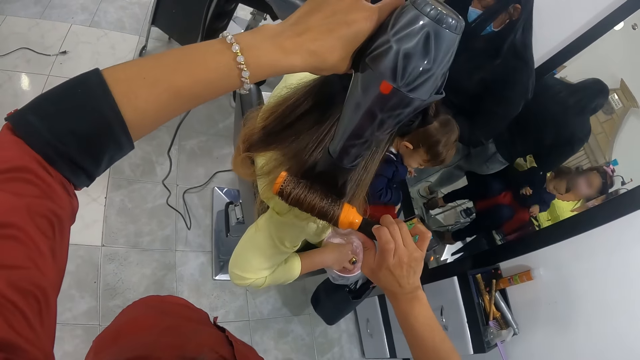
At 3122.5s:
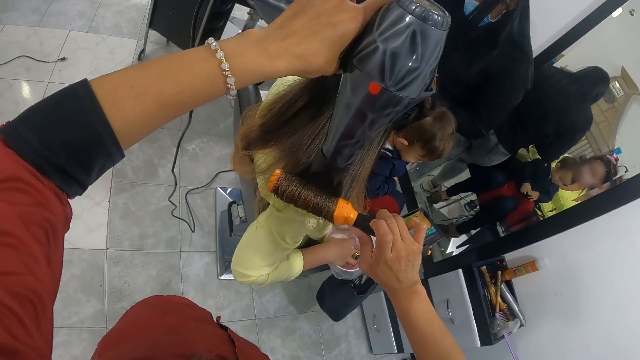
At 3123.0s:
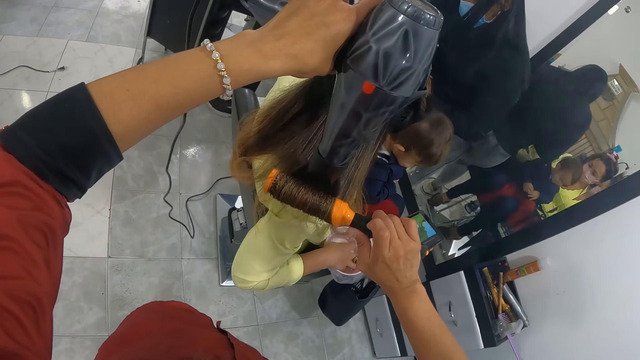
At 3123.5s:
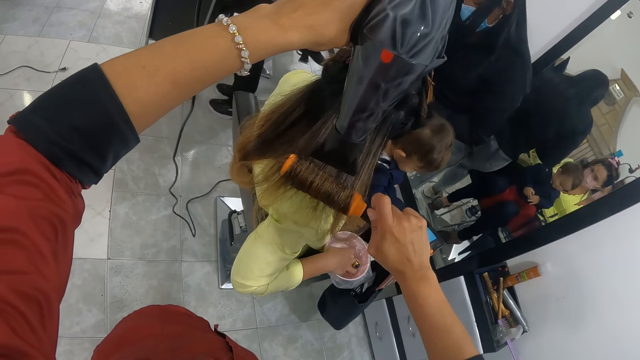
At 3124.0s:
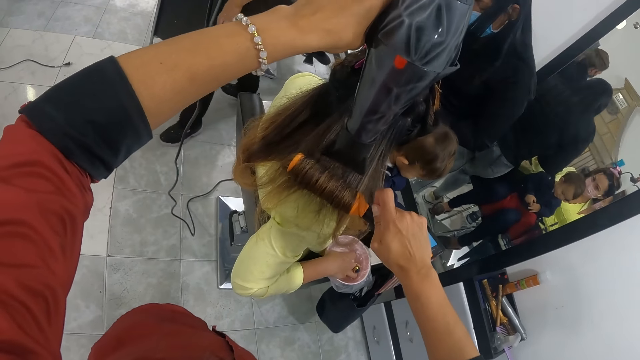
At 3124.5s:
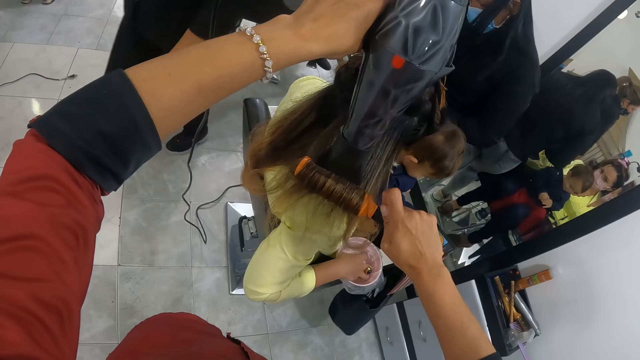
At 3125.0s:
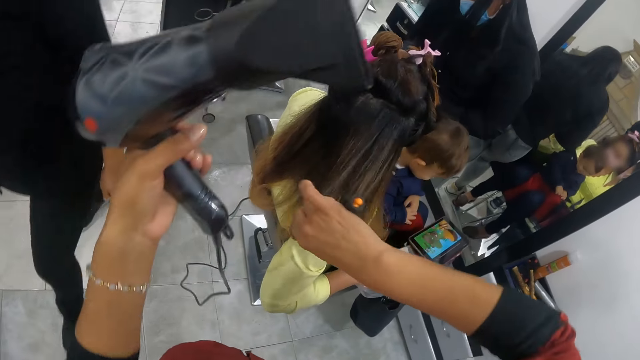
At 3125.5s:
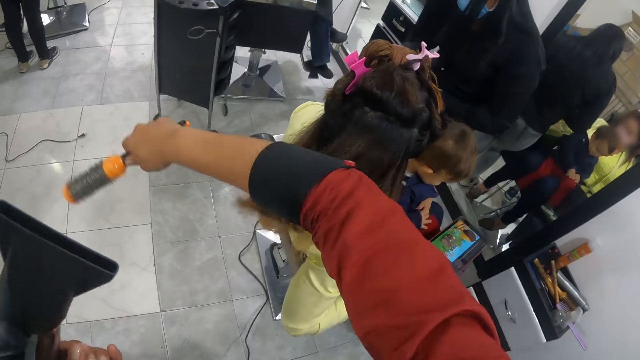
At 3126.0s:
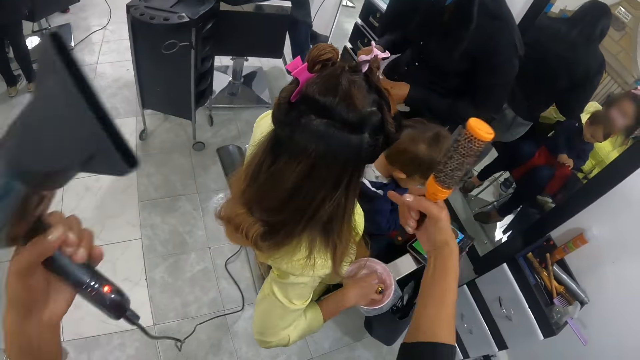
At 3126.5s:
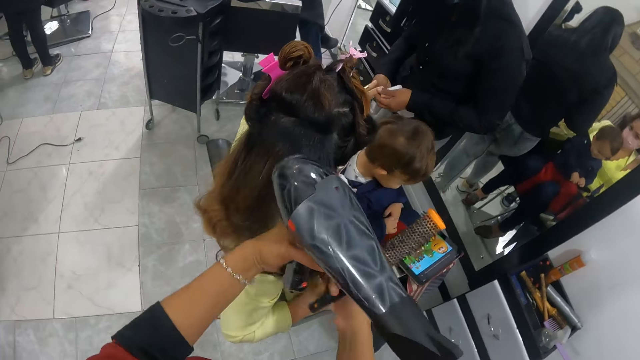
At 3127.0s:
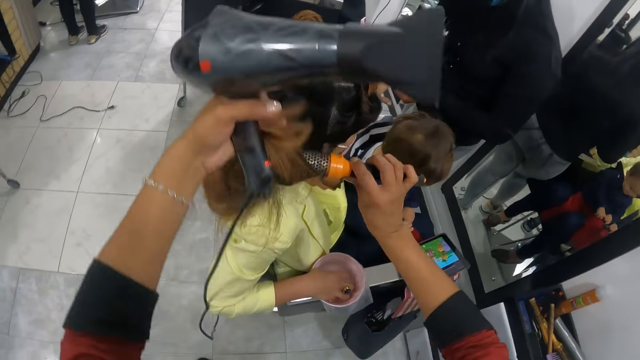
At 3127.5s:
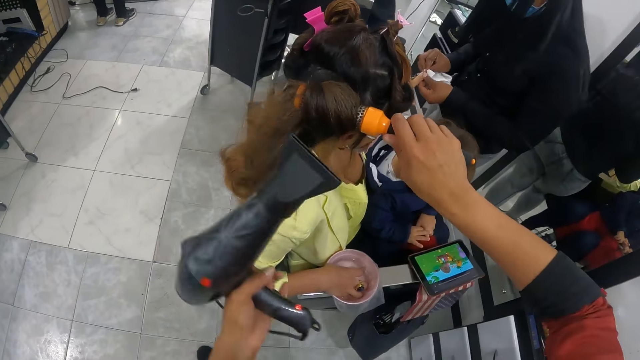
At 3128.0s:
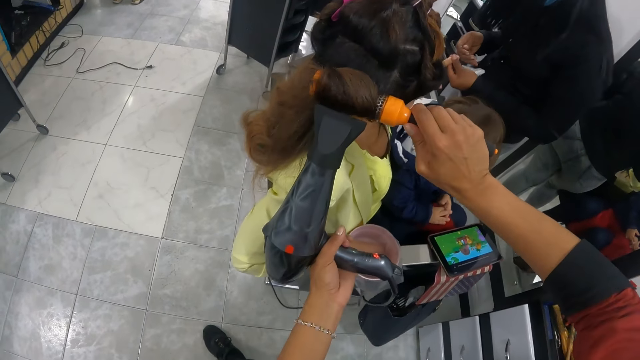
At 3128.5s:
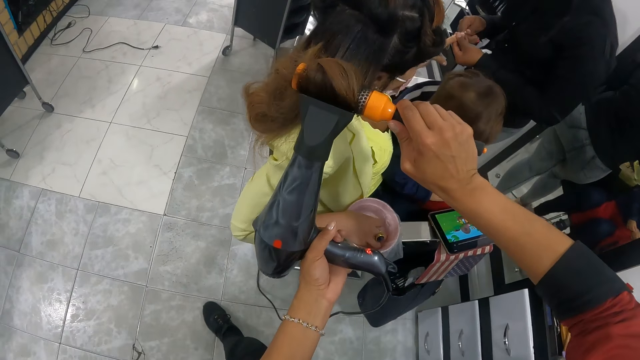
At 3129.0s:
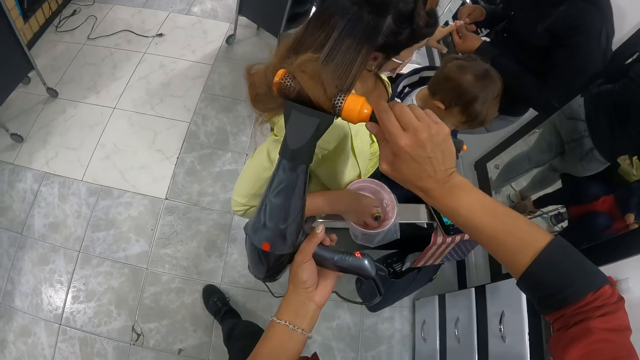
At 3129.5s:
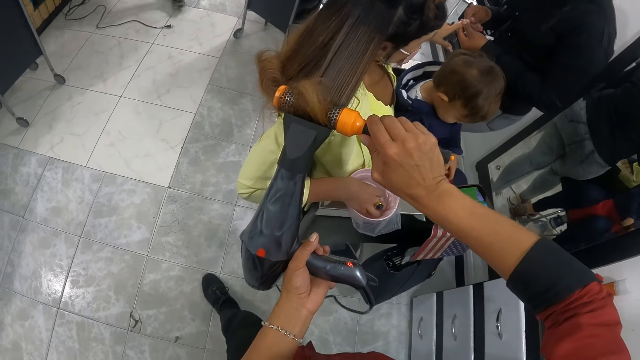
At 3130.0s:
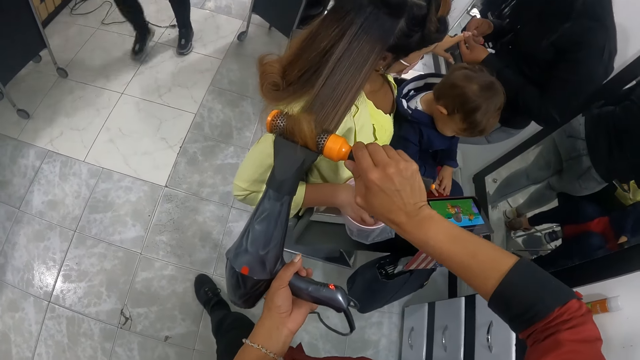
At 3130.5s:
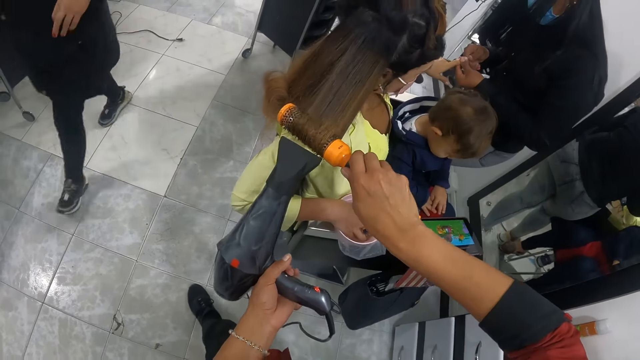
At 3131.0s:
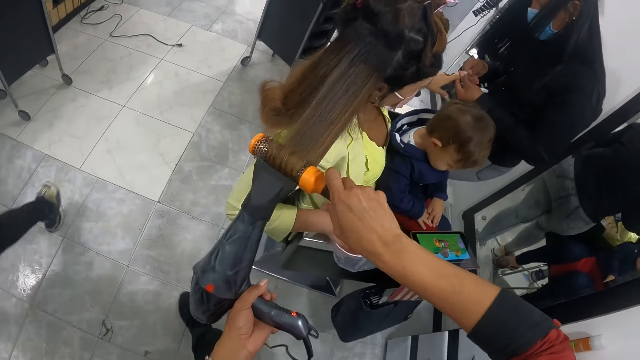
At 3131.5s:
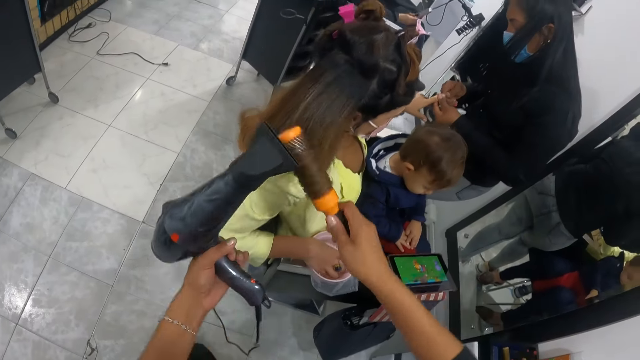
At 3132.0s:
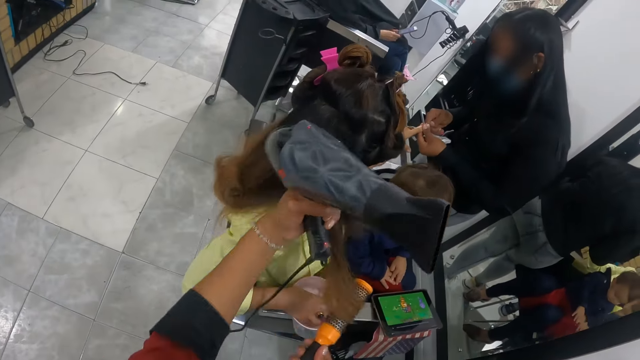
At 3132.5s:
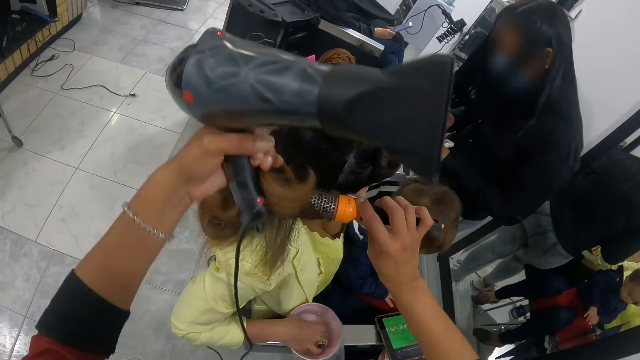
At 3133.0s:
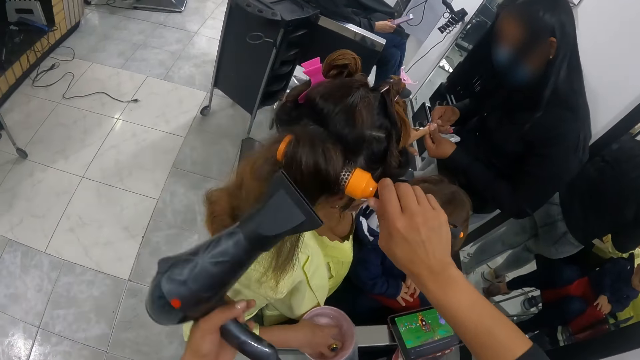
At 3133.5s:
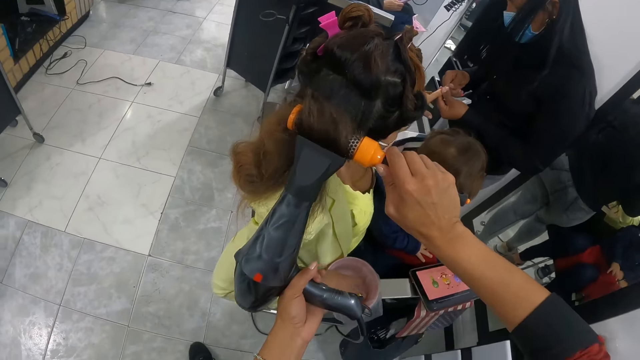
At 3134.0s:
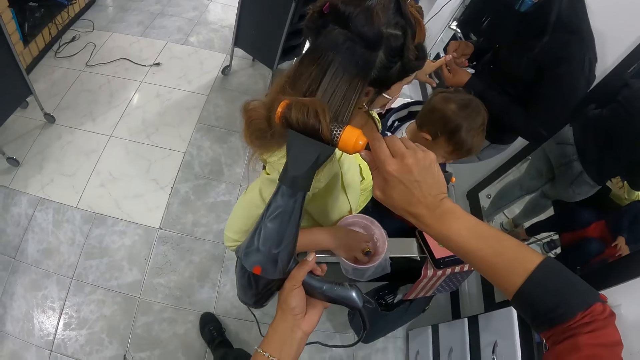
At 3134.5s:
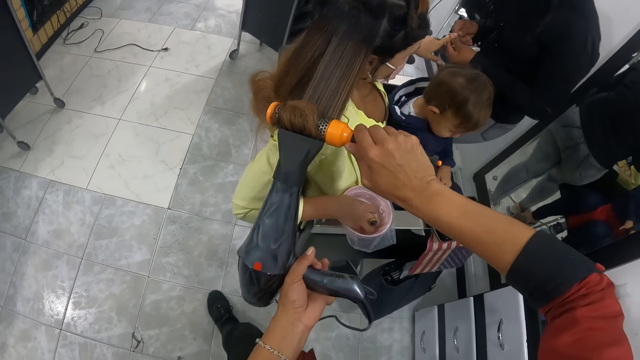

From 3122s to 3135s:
The camera wearer rolls the hair into the blow brush in her right hand. She carries the woman's hair with both hands. She rolls the hair into the blow brush in her right hand. She dries the woman's hair with the blow dryer in her left hand. She rolls the hair into the blow brush in her right hand. She dries the woman's hair with the blow dryer in her left hand. She rolls the hair into the blow brush in her right hand. She dries the woman's hair with the blow dryer in her left hand. She carries the woman's hair with her left pinky finger. She puts the hair on the blow brush with her left hand. She dries the woman's hair with the blow dryer in her left hand.

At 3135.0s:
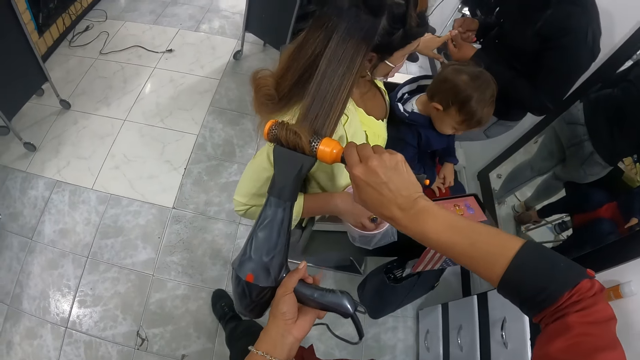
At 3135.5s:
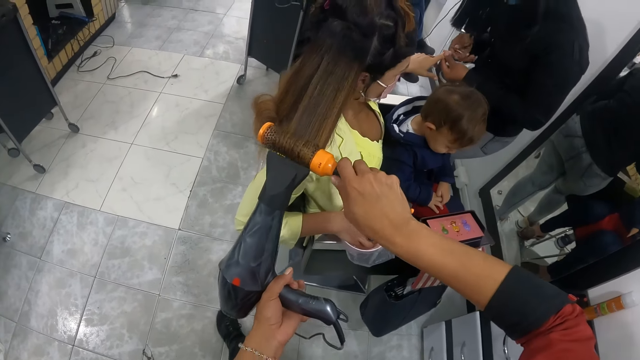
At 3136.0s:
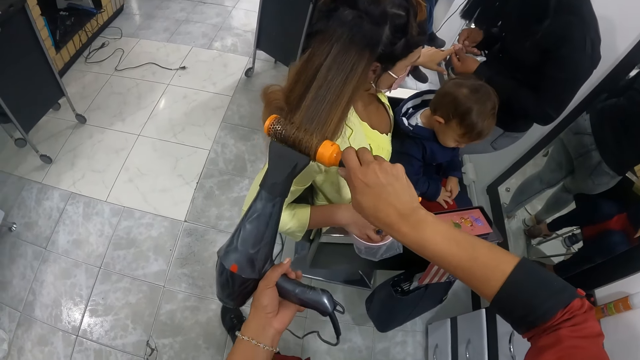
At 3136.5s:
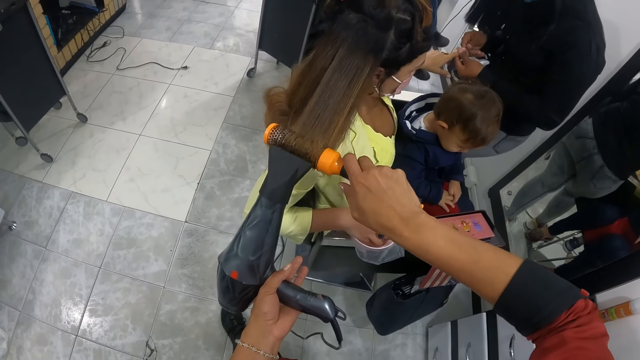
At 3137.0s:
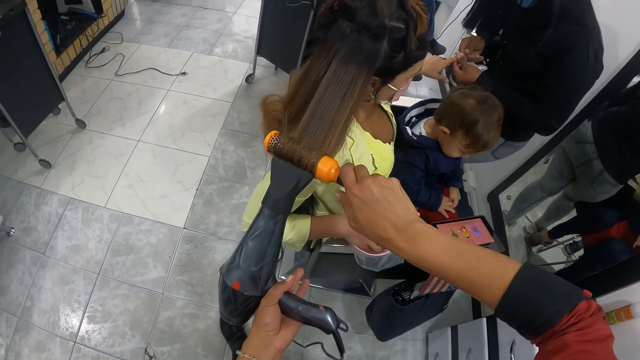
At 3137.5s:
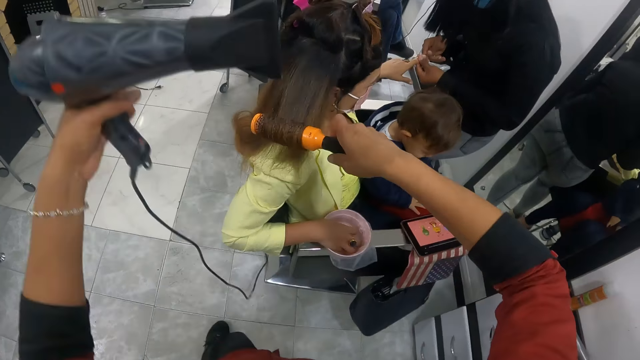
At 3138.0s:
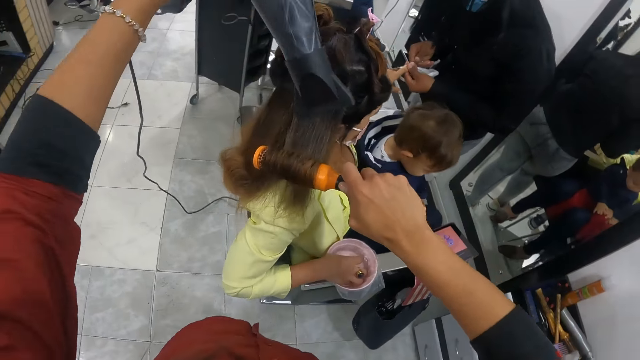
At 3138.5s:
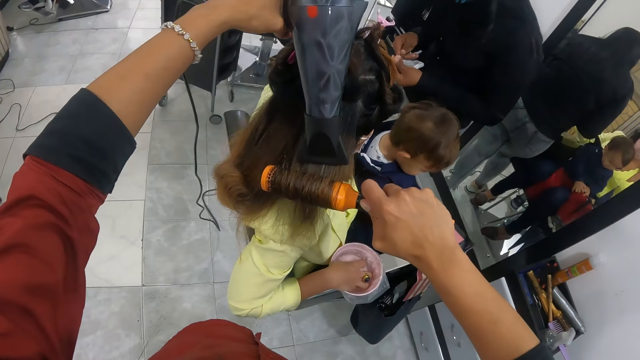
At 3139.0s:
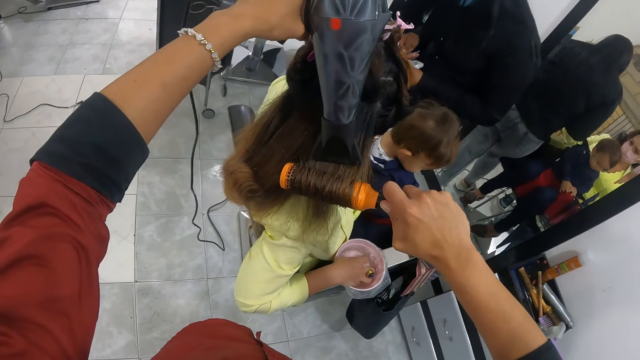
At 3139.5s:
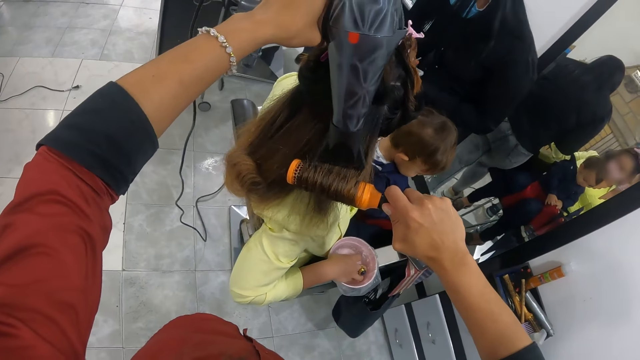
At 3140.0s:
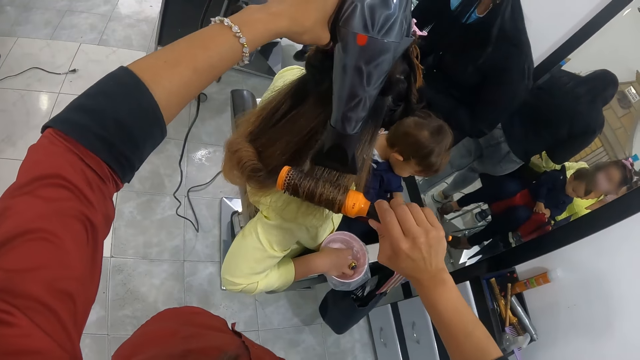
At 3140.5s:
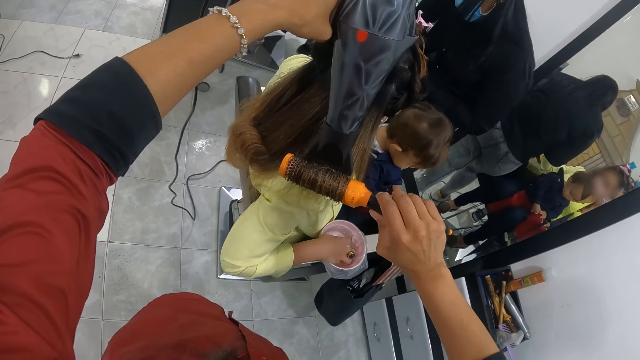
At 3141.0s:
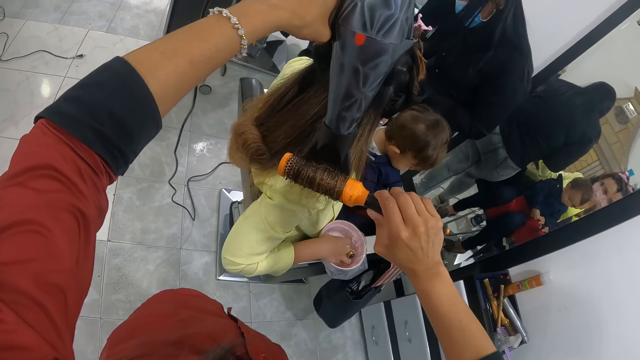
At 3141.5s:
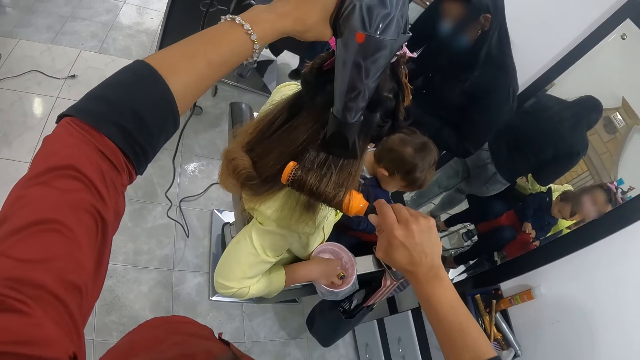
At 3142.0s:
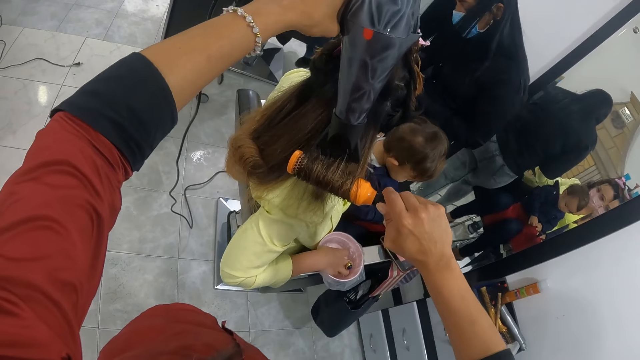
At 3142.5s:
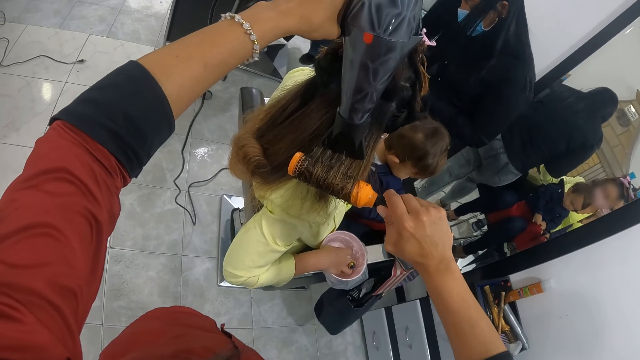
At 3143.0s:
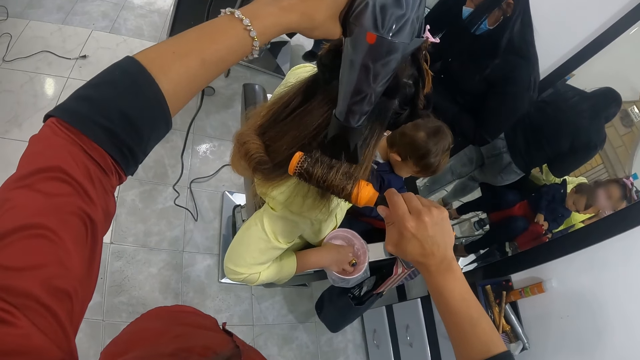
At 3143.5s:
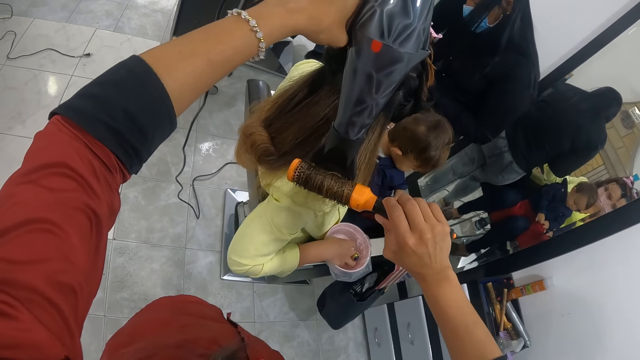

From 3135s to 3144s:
The camera wearer rolls the hair into the blow brush in her right hand. She dries the woman's hair with the blow dryer in her left hand. She rolls the hair into the blow brush in her right hand. She dries the woman's hair with the blow dryer in her left hand.
